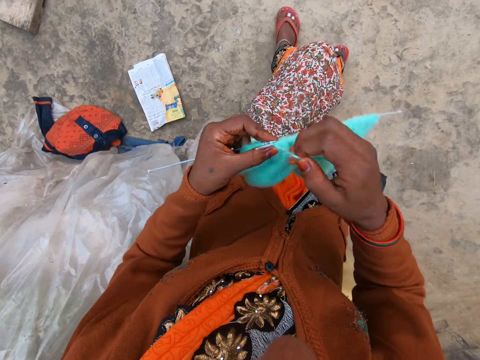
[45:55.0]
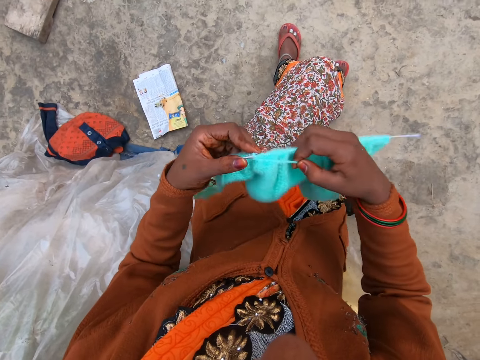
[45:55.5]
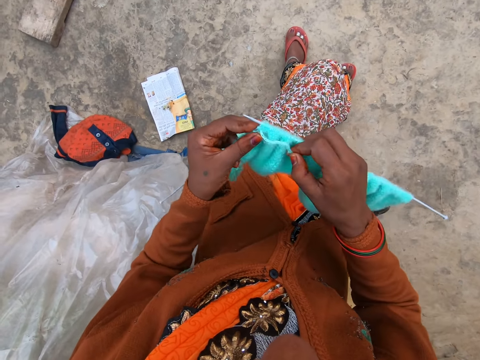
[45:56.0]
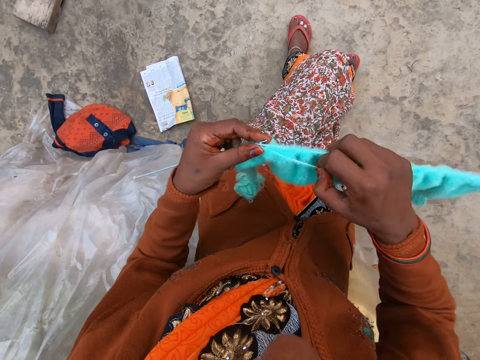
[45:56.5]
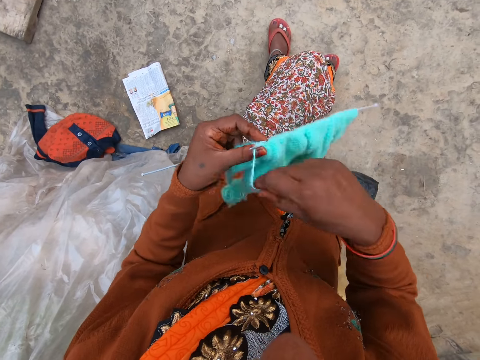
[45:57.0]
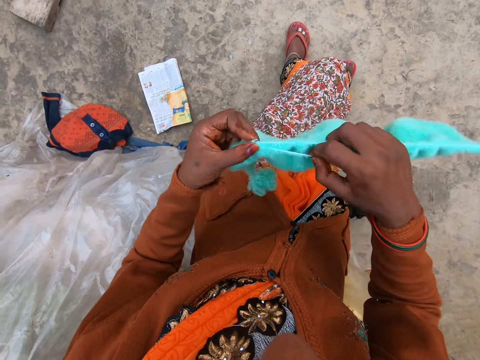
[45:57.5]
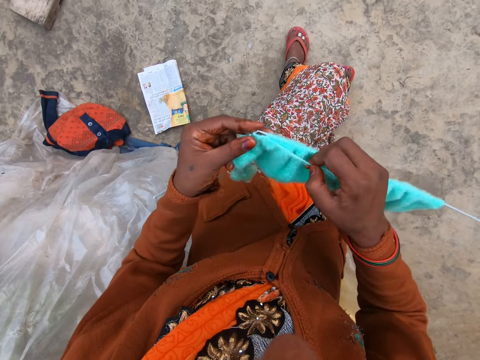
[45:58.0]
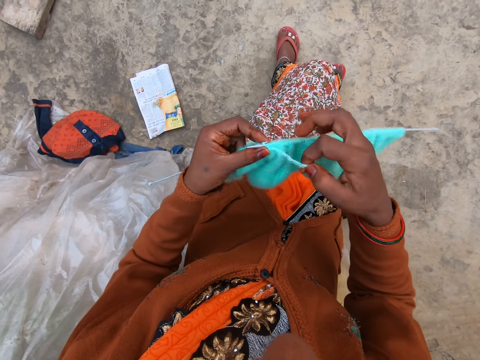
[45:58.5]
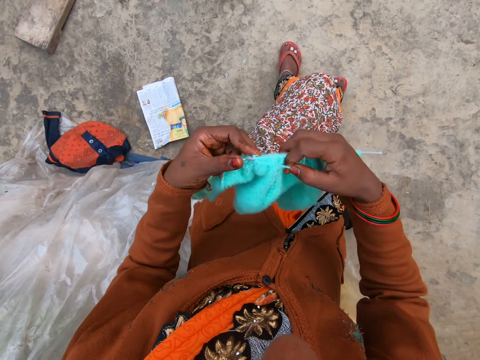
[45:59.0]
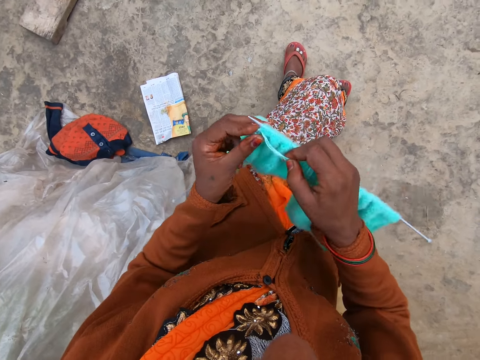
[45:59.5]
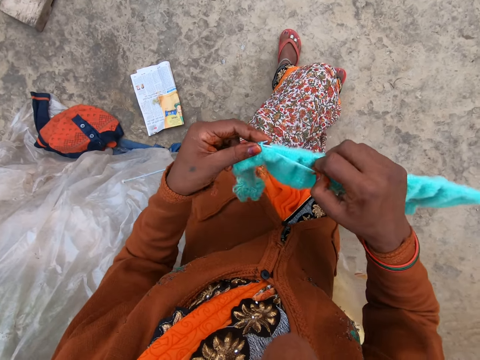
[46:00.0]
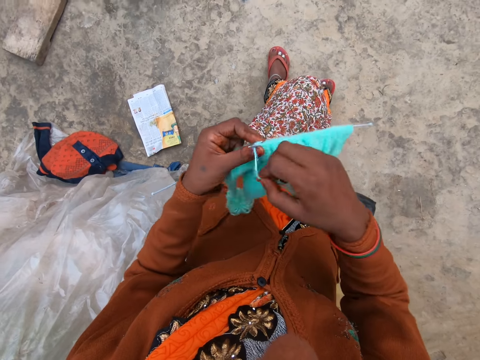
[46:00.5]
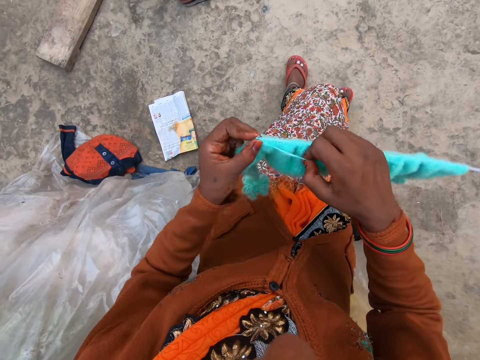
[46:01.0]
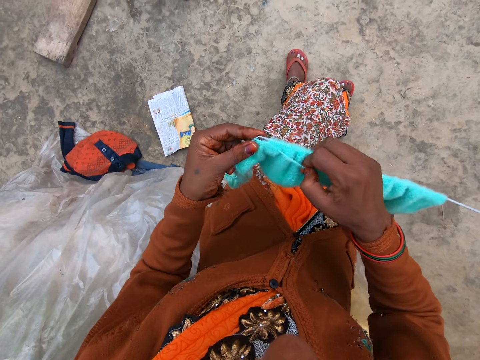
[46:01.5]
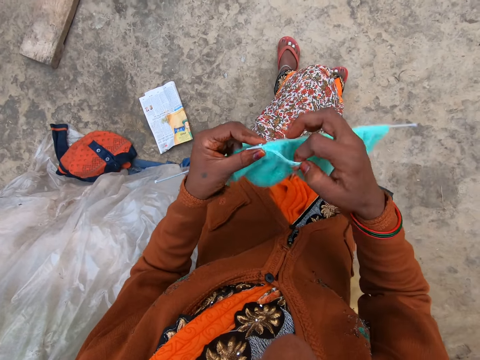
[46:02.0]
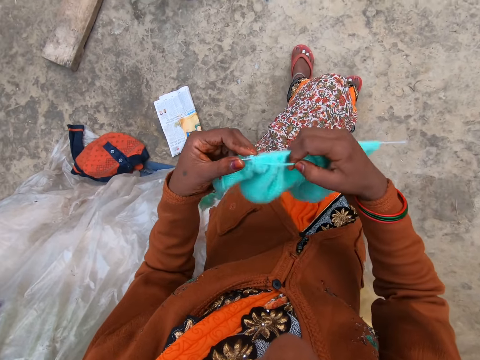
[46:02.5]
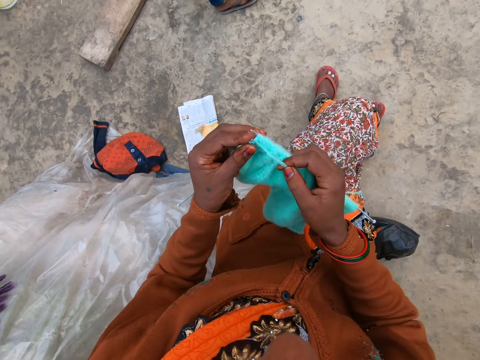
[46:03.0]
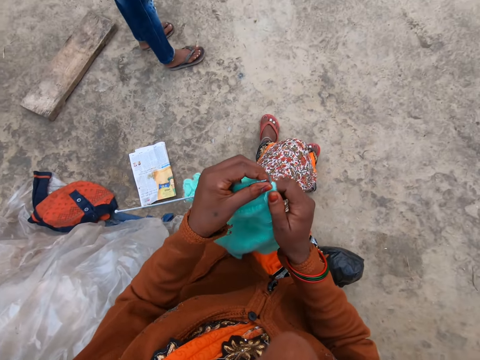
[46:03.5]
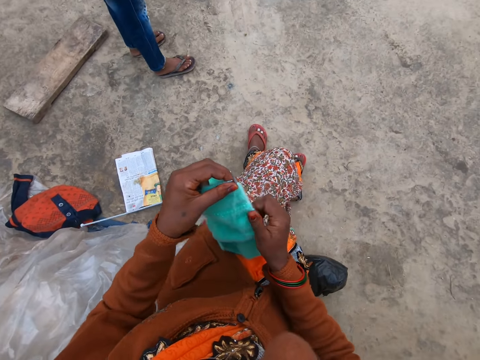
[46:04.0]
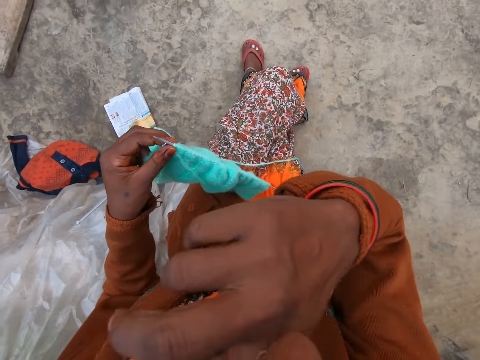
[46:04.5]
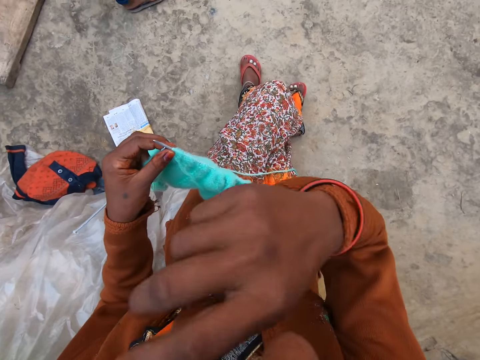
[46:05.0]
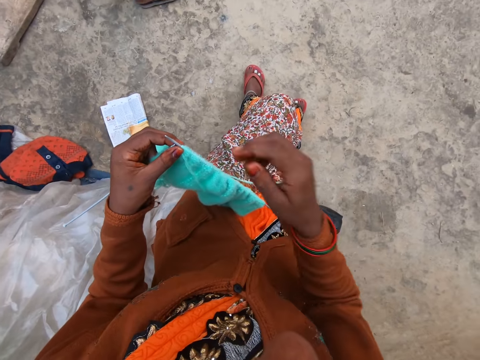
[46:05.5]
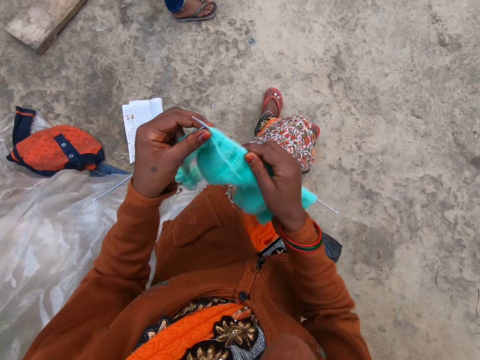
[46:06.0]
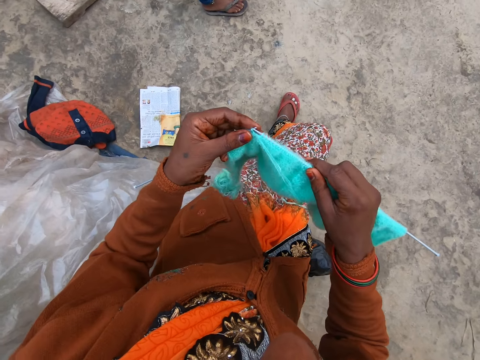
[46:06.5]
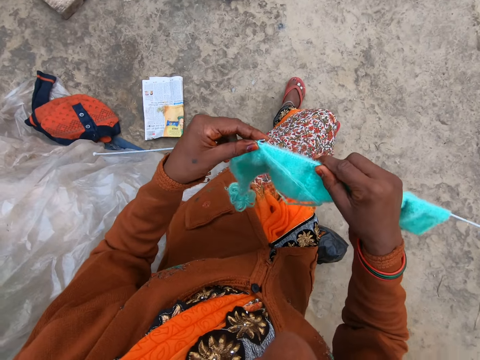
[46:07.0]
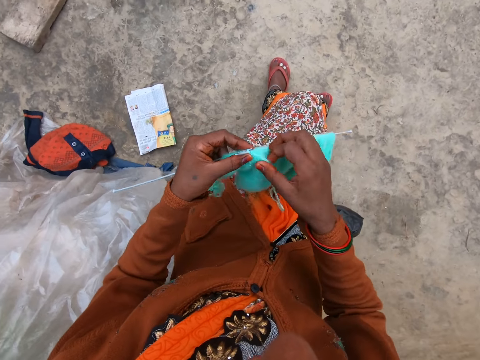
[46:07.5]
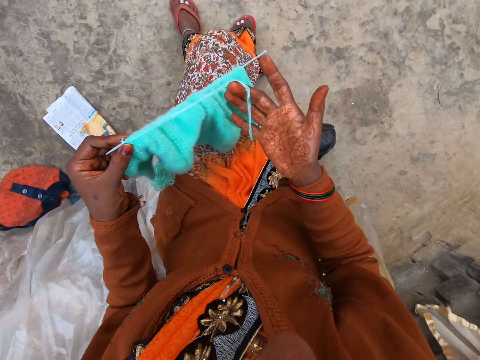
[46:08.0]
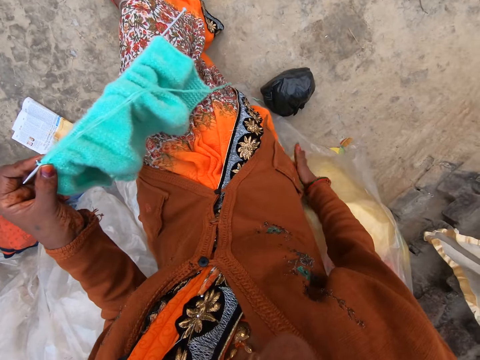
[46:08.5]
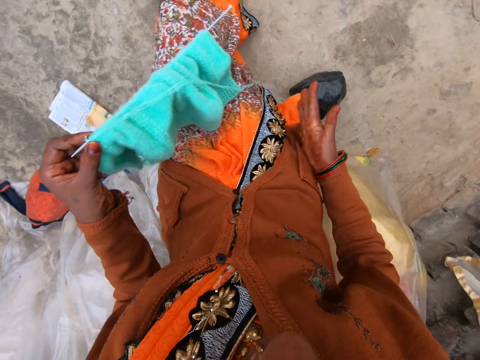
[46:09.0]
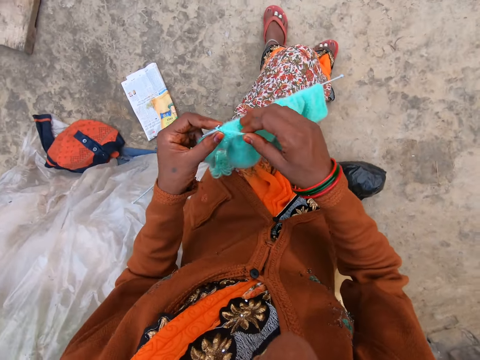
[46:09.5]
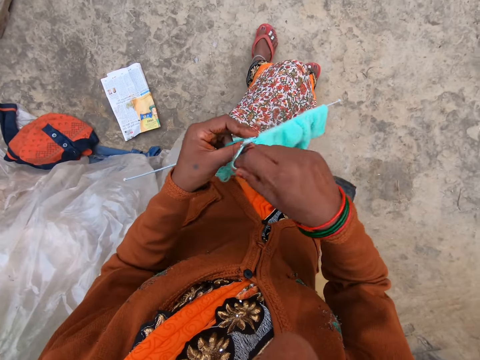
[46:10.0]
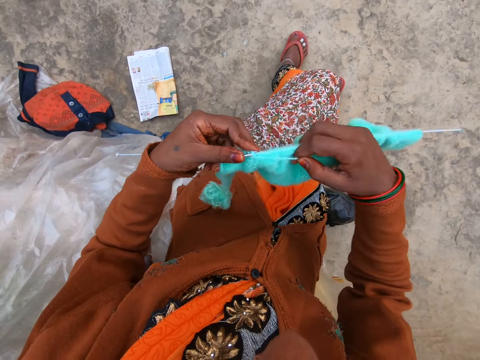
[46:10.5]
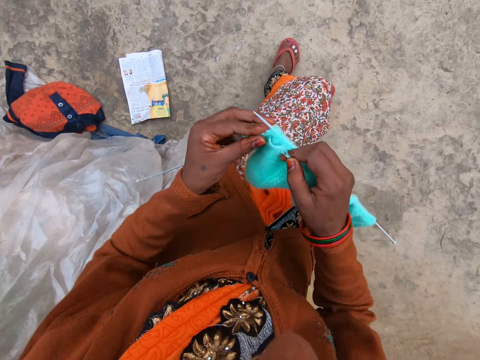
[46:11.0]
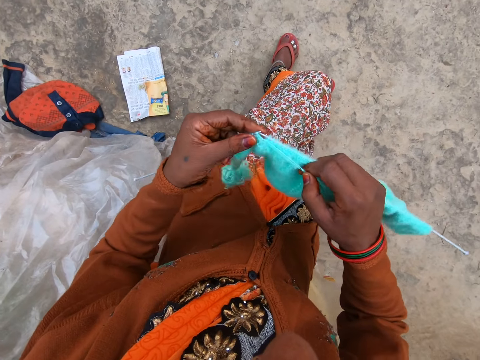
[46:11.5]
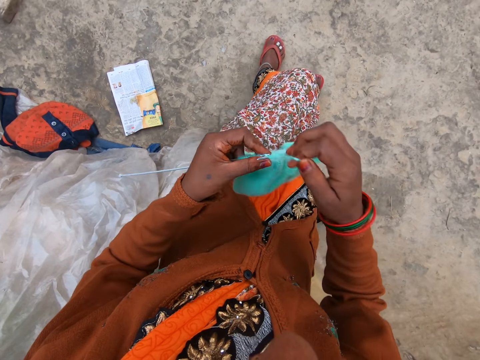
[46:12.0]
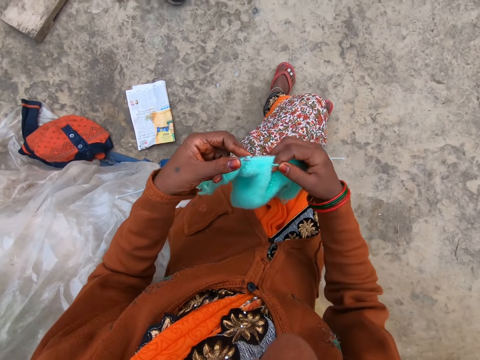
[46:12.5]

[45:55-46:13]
The camera wearer pulls a knitted fabric on a needle. She holds the knitted yarn and knitting pins with her left hand. She touches her nose with her right hand. She knits yarn with two knitting pins in both hands. She holds the knitted yarn and knitting pins with her left hand. She wipes her right hand on her sweater. She knits yarn with two knitting pins in both hands.

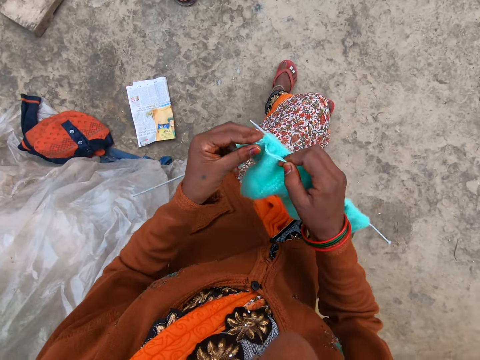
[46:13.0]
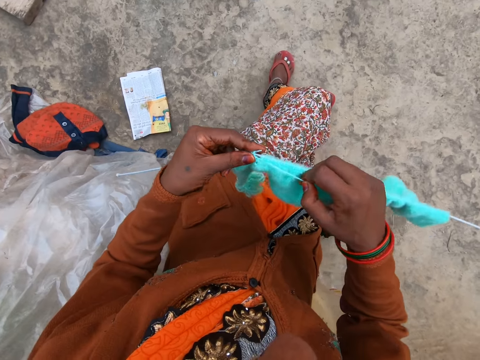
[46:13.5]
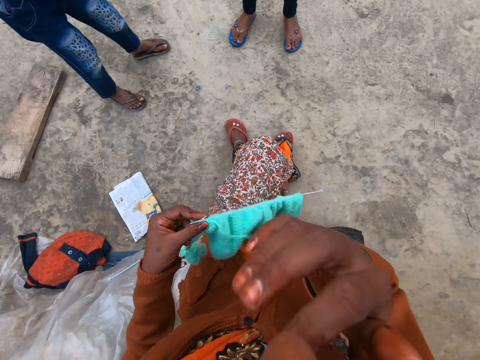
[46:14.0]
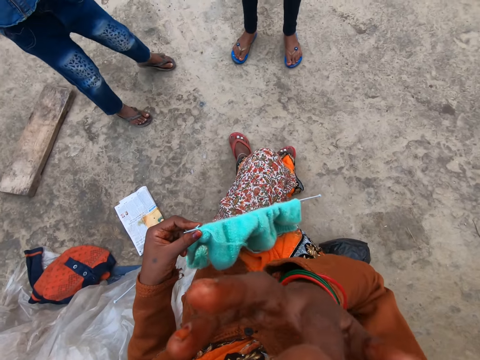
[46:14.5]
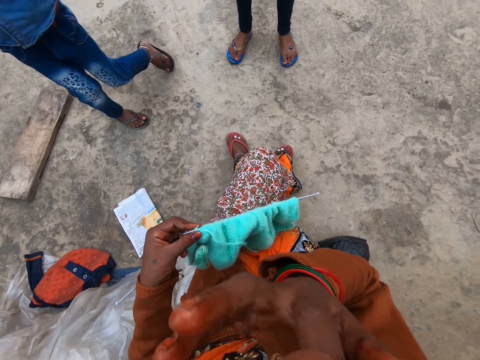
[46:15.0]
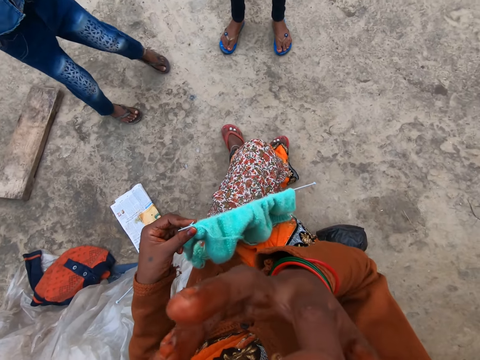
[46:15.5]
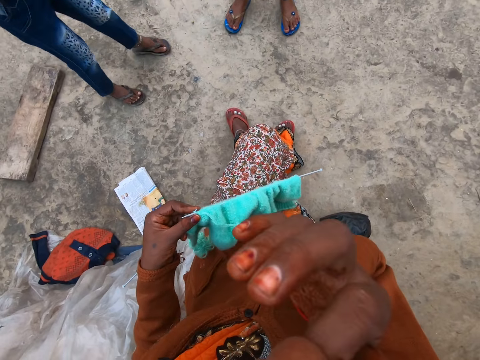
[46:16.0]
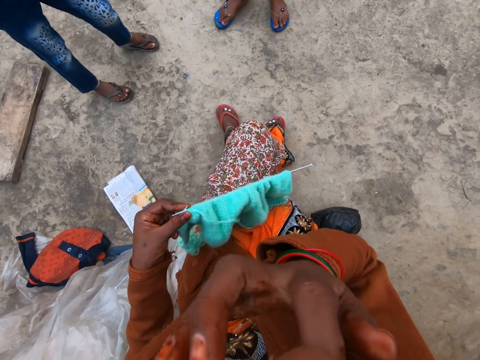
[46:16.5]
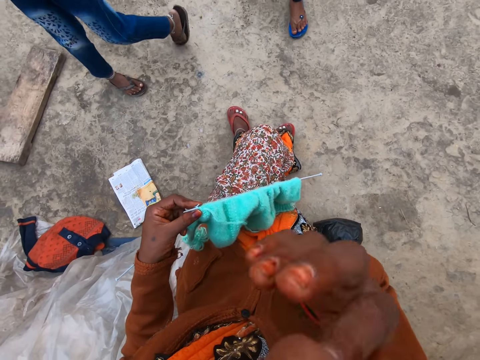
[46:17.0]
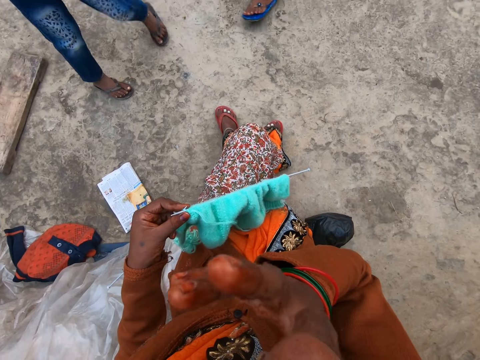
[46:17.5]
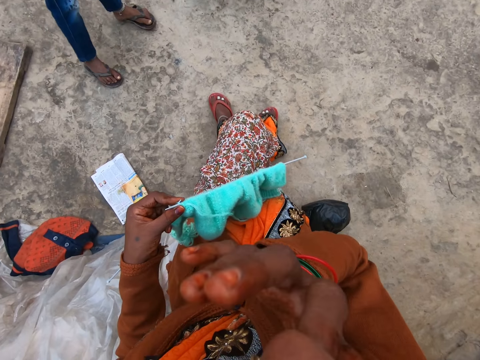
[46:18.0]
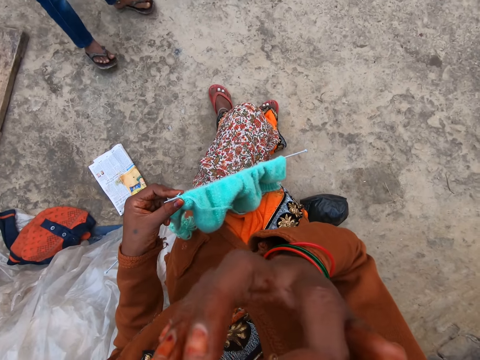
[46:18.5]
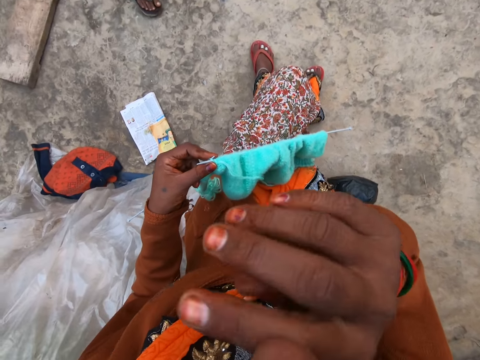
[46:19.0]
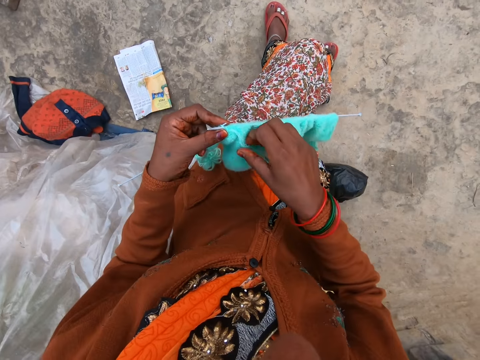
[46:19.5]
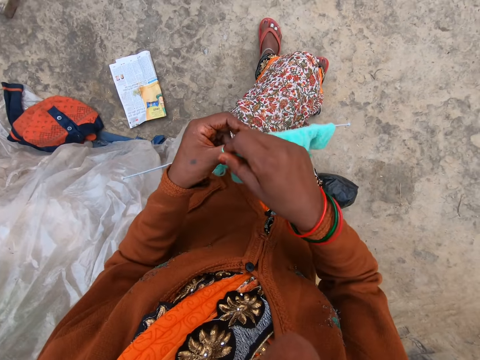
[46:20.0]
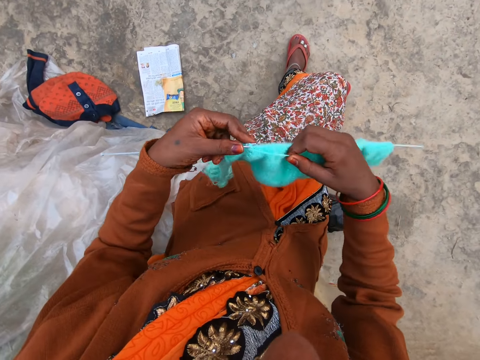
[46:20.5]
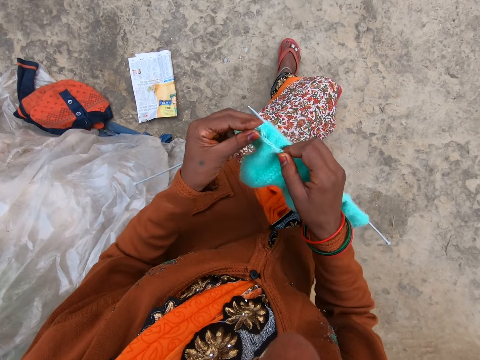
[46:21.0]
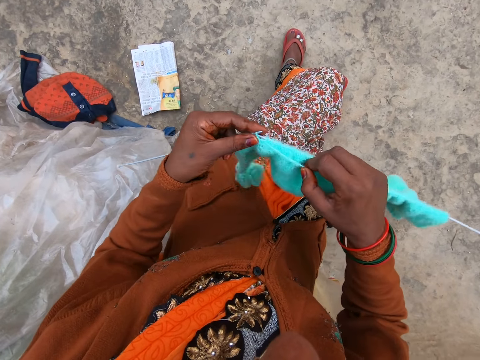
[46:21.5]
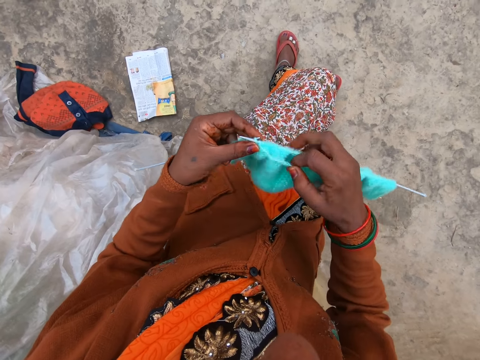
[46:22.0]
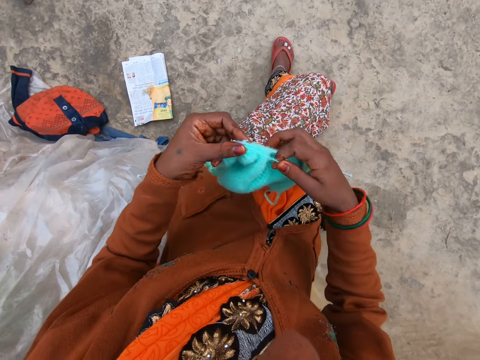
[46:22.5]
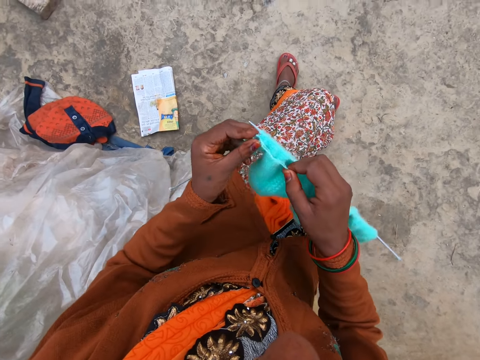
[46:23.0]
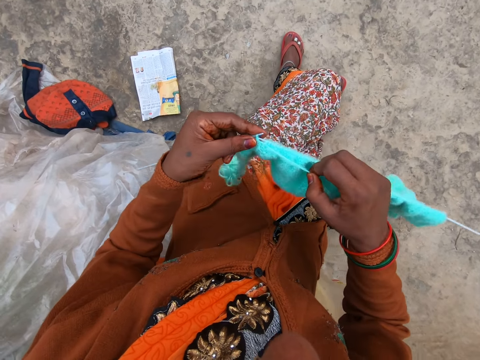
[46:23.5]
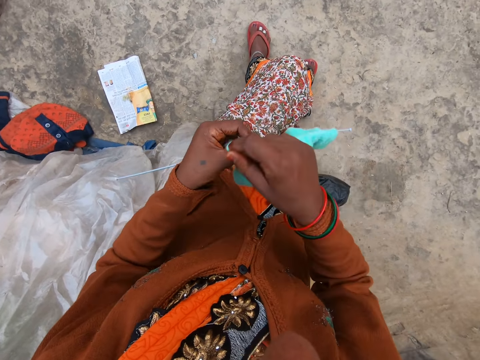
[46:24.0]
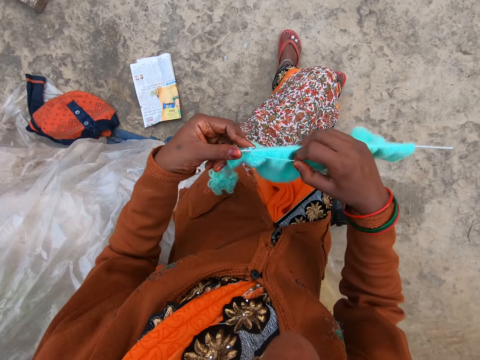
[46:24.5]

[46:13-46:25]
The camera wearer holds the knitted yarn and knitting pins with her left hand. She touches her nose with her right hand. She knits yarn with two knitting pins in both hands.
